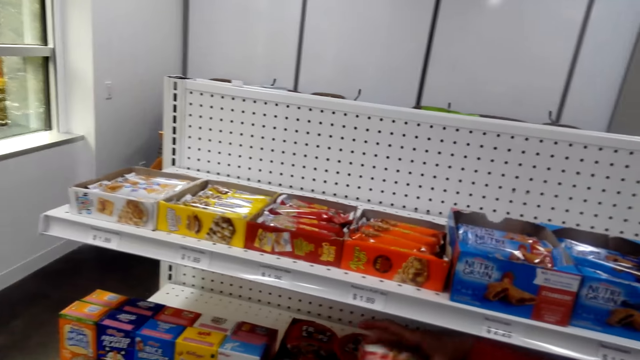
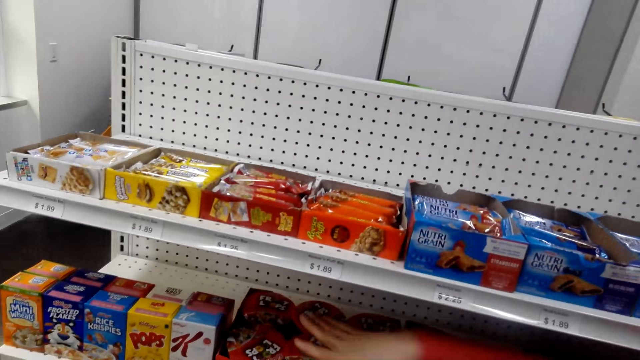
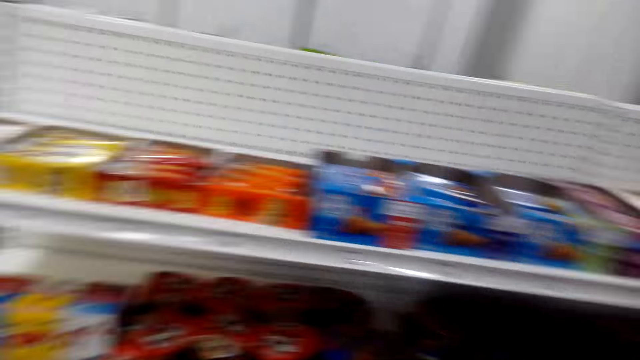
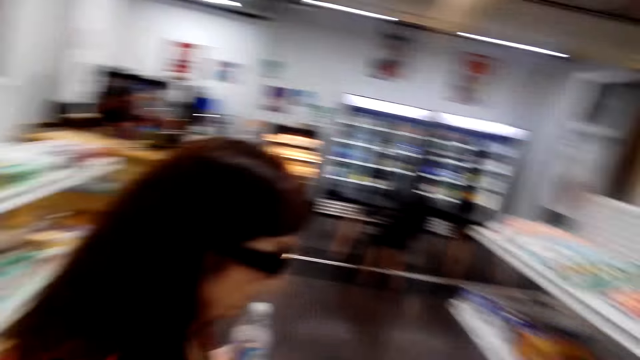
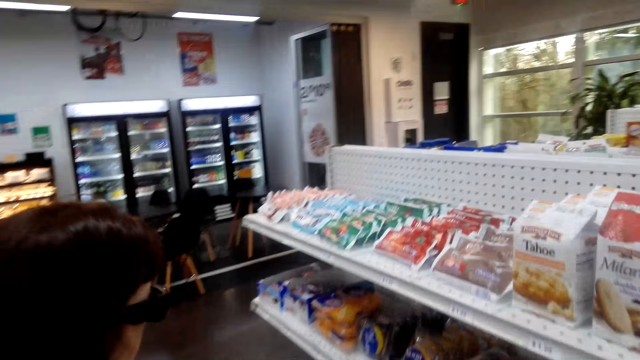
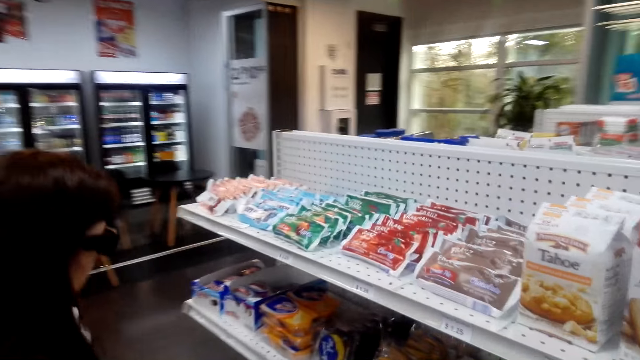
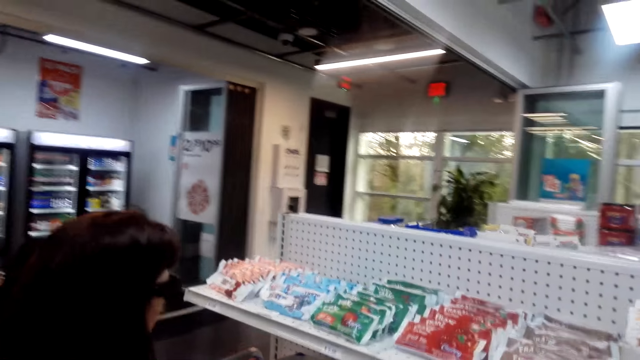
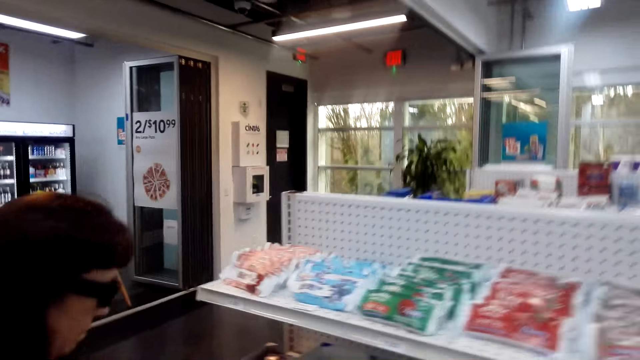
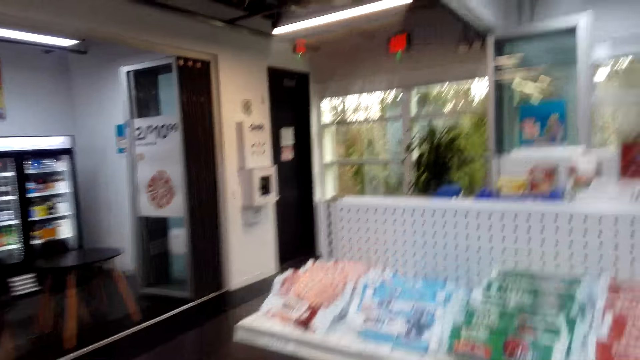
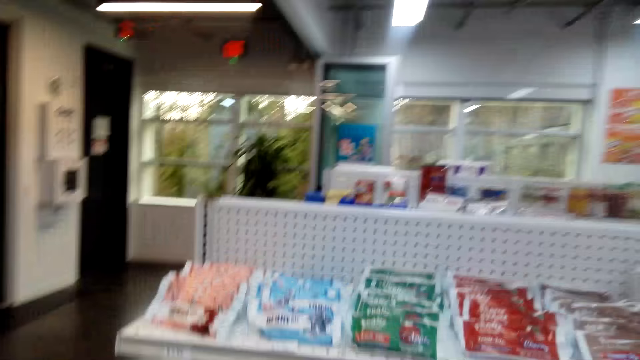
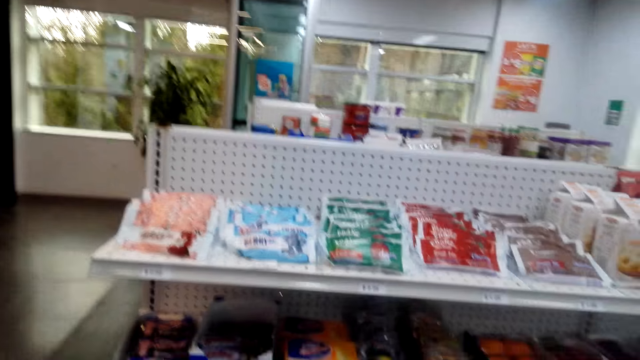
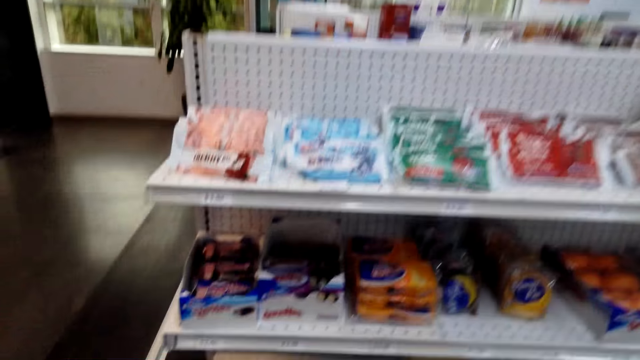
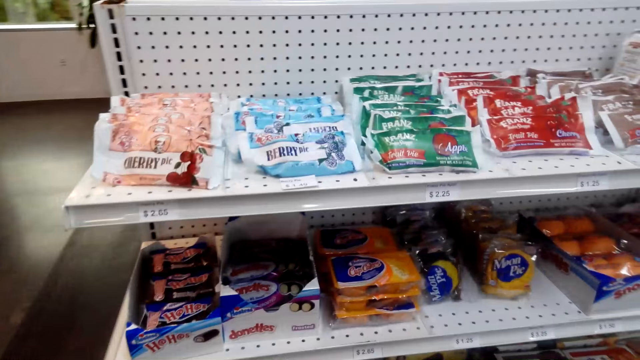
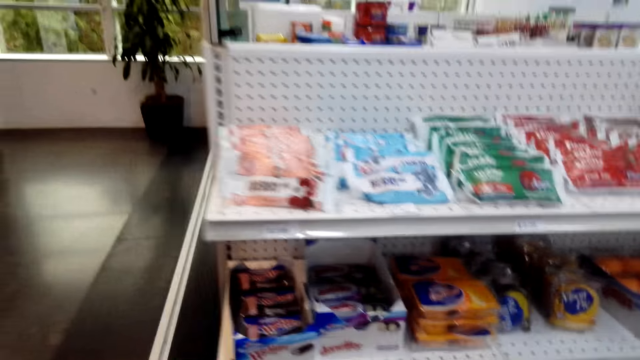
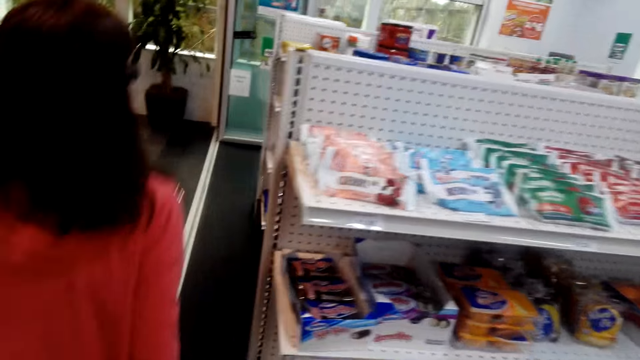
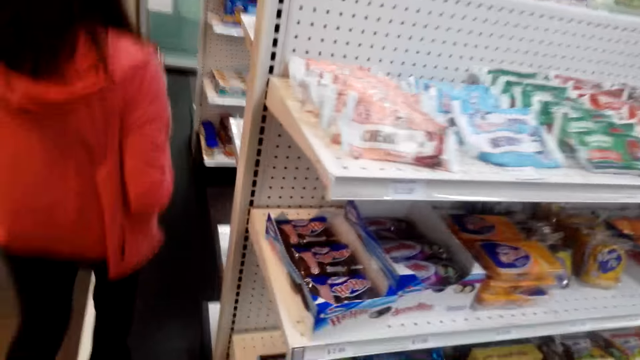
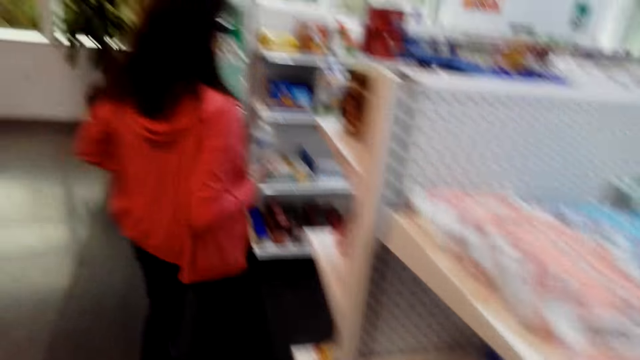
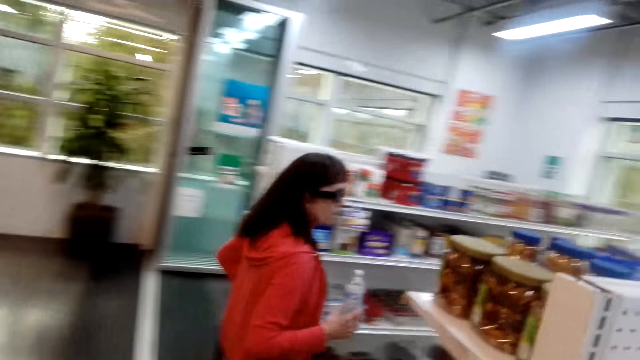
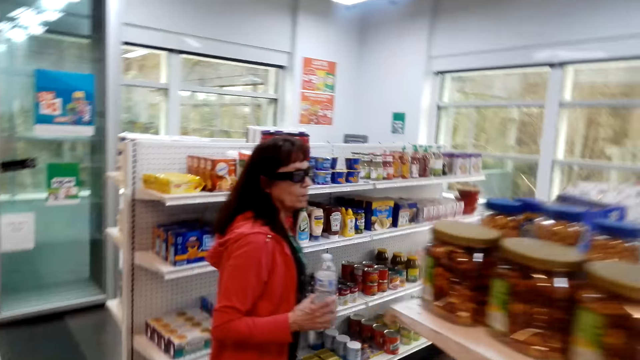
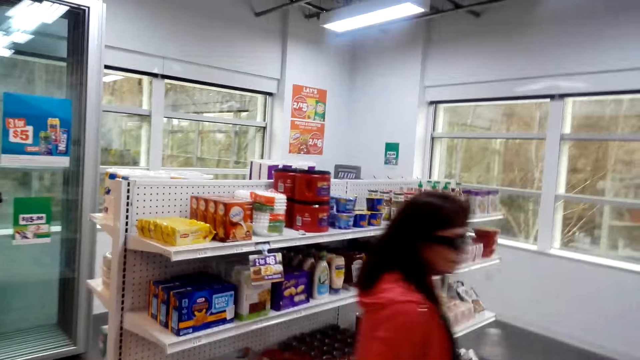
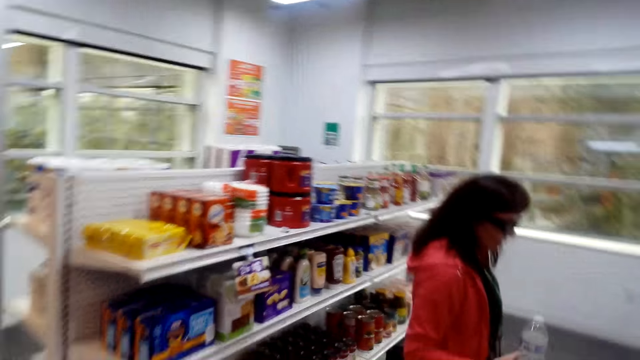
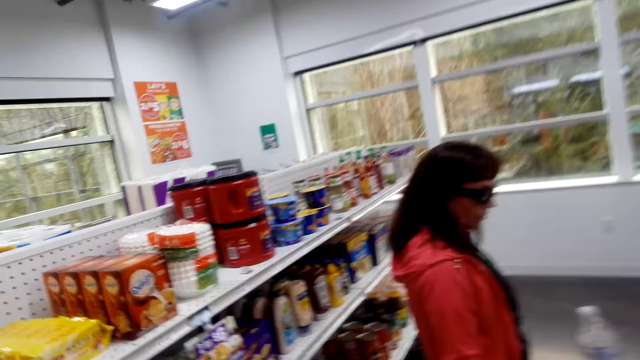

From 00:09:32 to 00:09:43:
The camera wearer talks with a person. The person holds an item. The person talks with the camera wearer. The camera wearer talks with the person. The person talks with the camera wearer. The camera wearer looks at the shelves. They talk with the person. The person walks around.

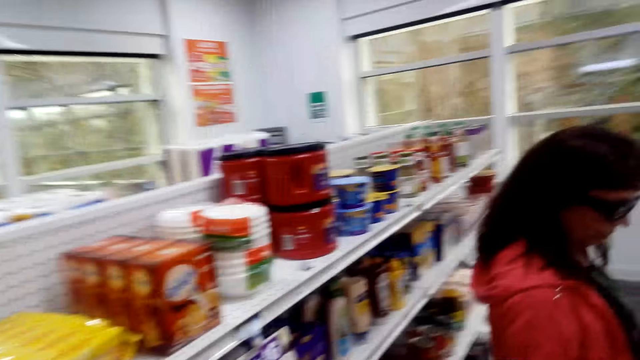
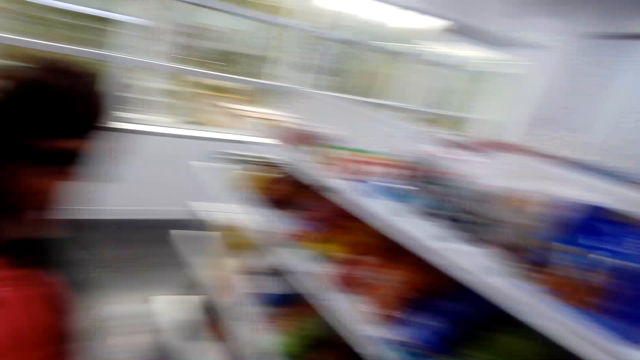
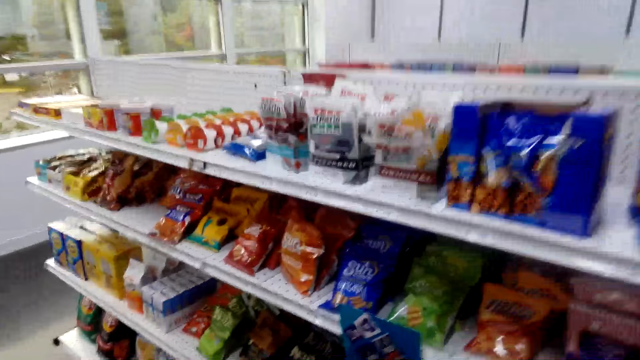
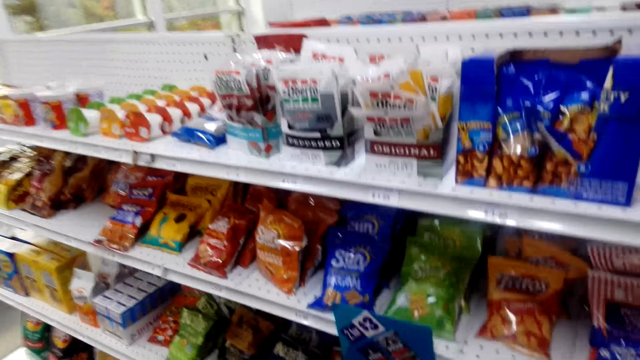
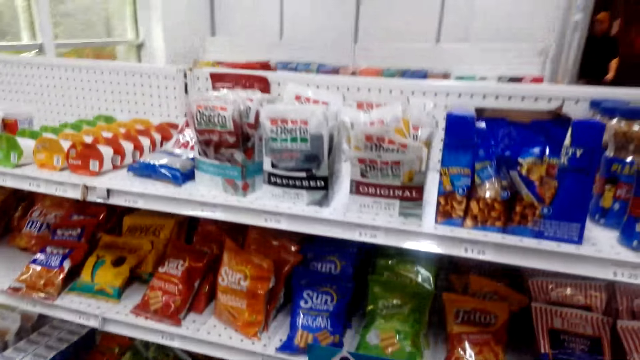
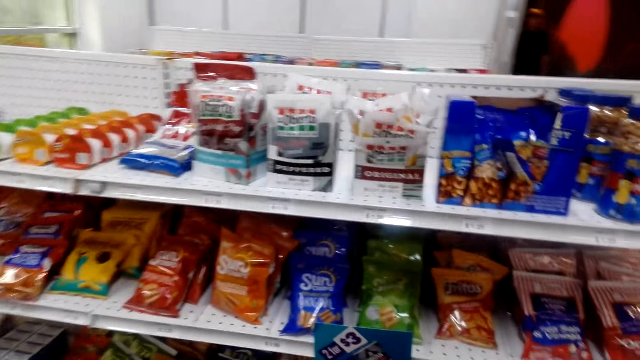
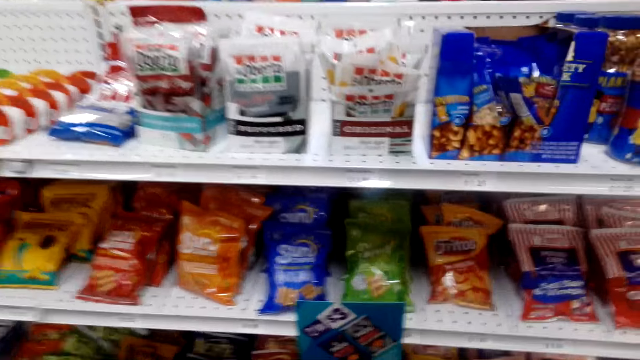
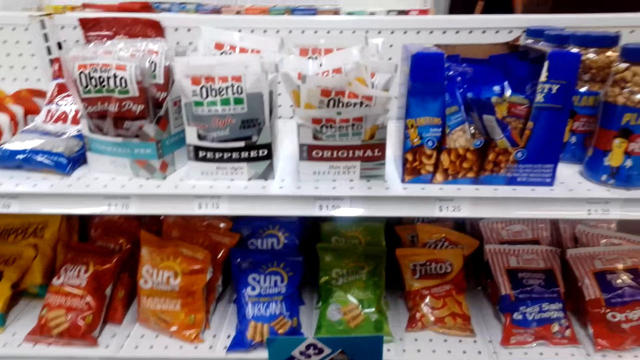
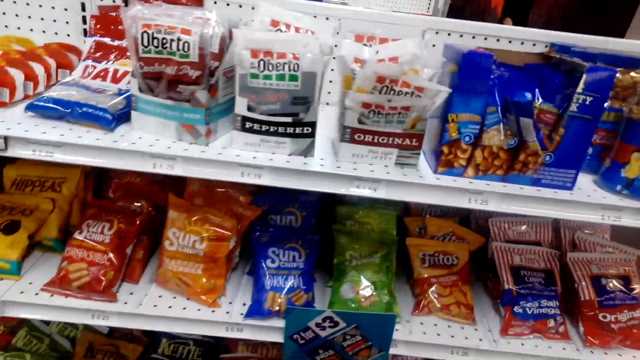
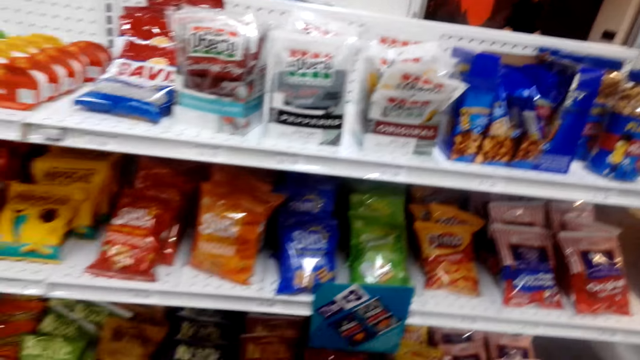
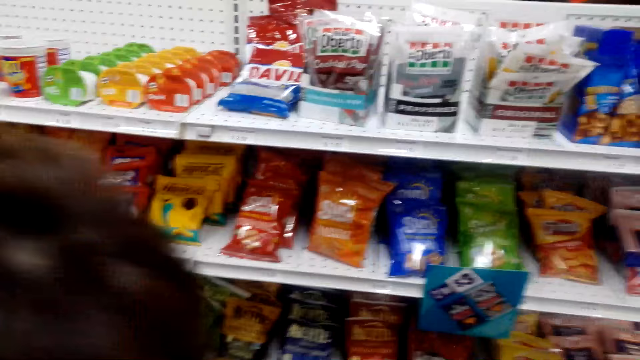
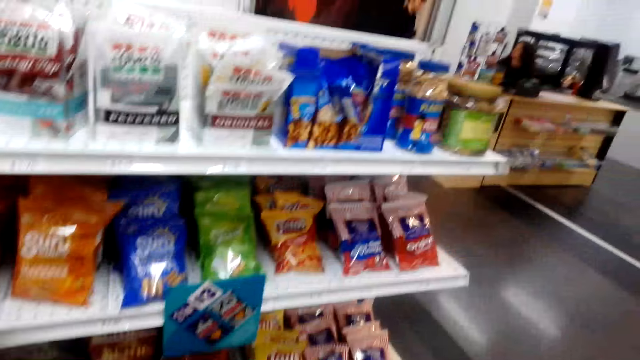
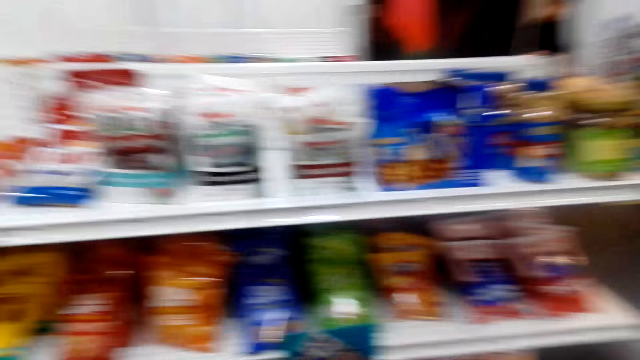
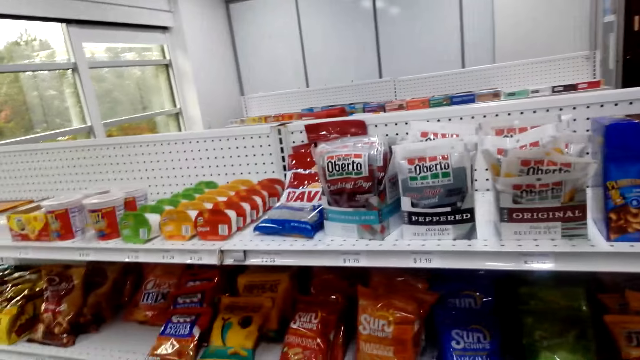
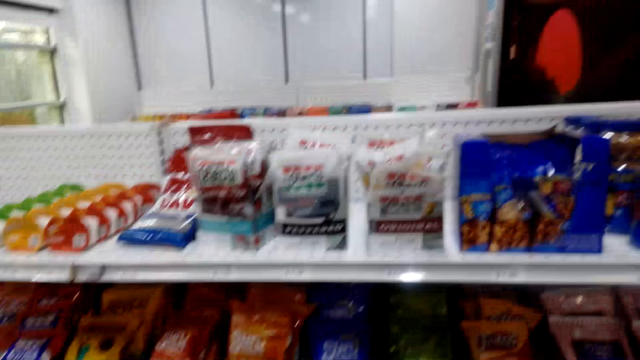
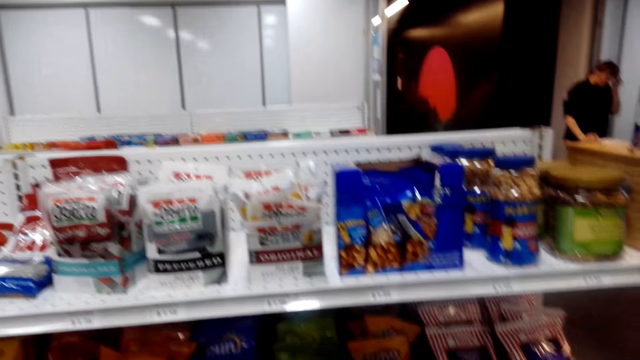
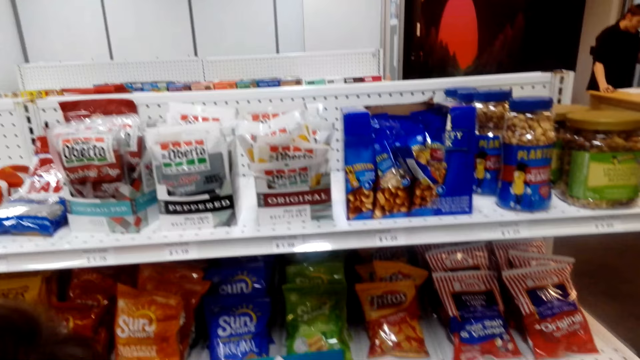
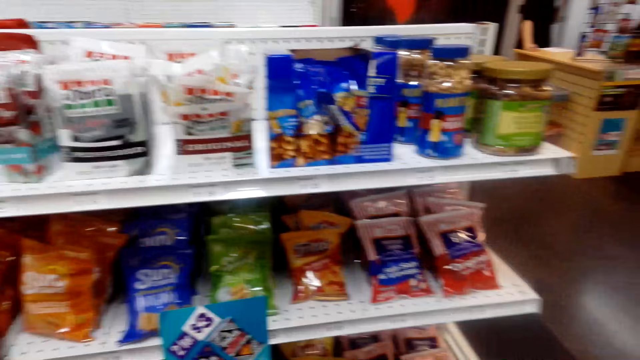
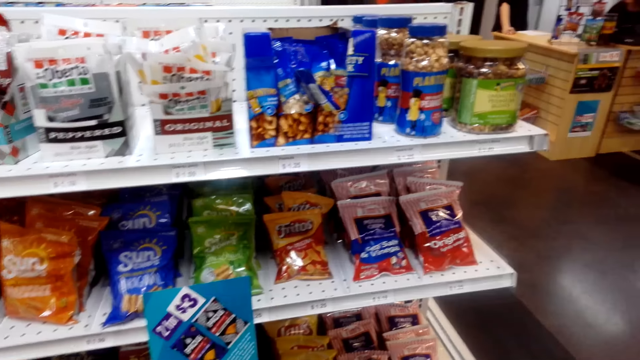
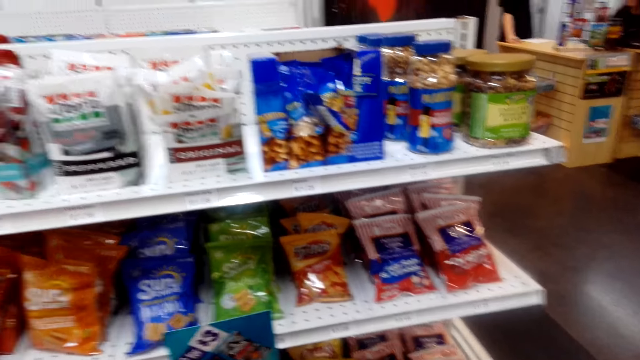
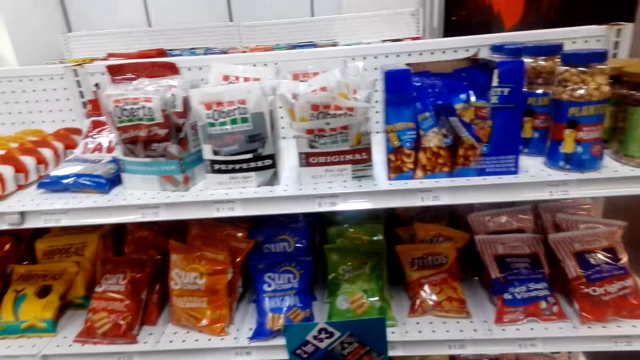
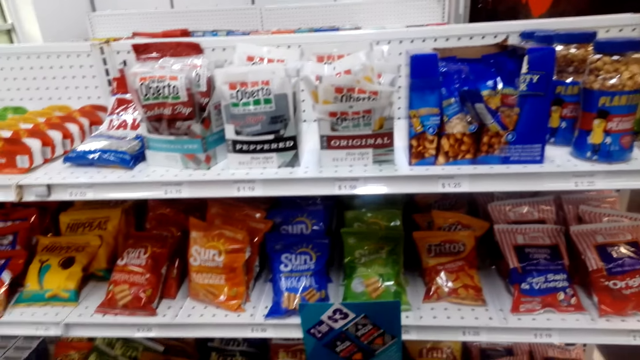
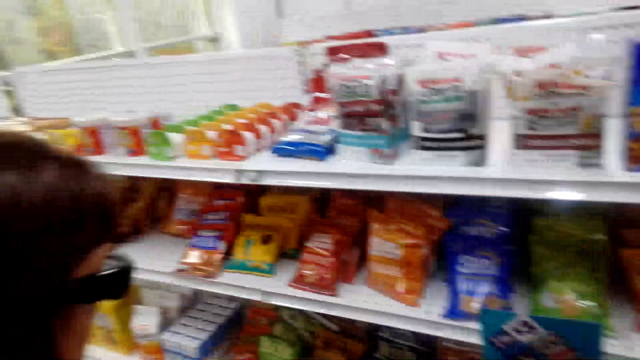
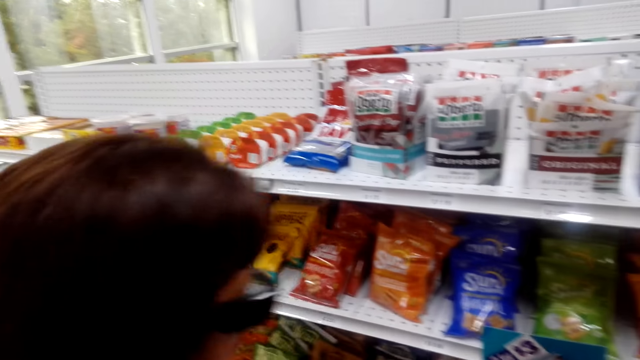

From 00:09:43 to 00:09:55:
A person talks with the camera wearer. The camera wearer talks with the person and looks on. The person talks with the camera wearer. The camera wearer talks with the person.
